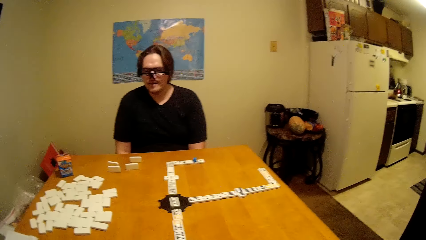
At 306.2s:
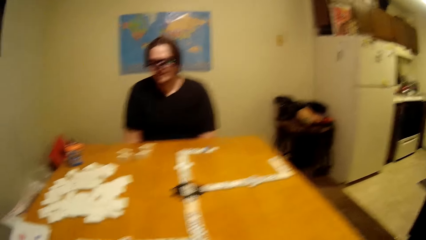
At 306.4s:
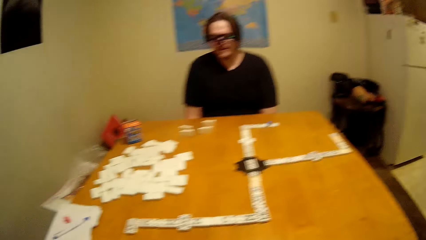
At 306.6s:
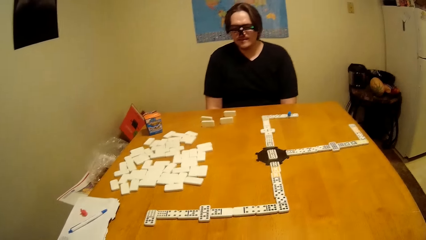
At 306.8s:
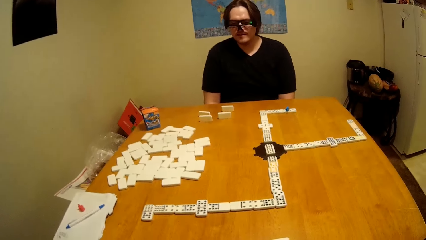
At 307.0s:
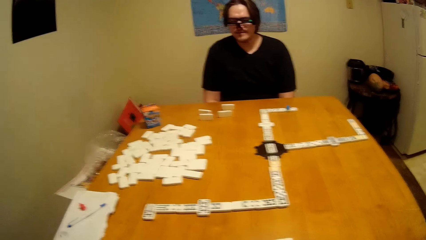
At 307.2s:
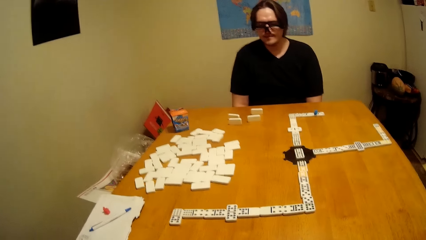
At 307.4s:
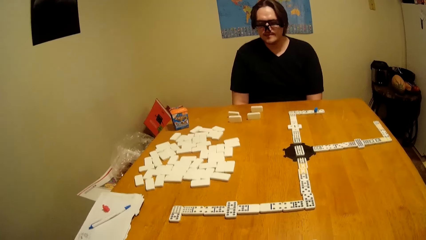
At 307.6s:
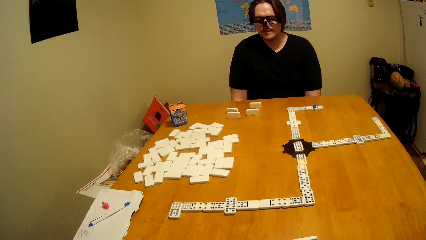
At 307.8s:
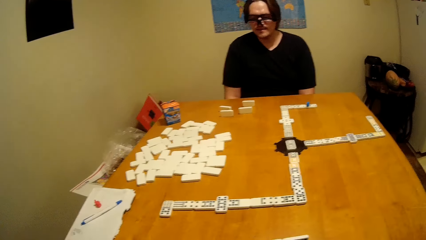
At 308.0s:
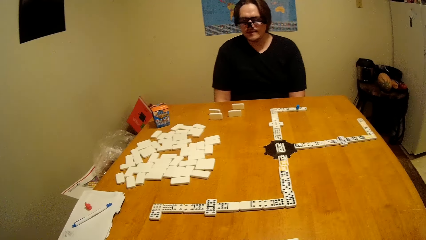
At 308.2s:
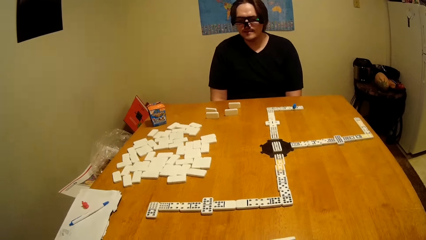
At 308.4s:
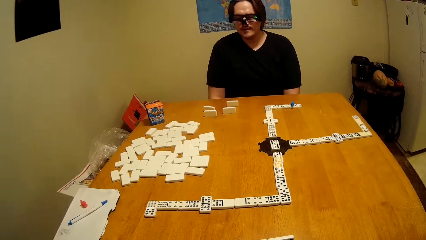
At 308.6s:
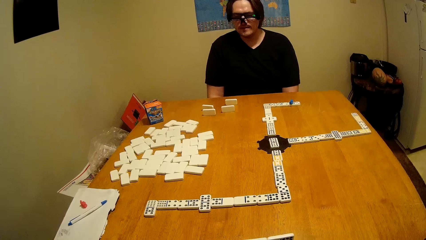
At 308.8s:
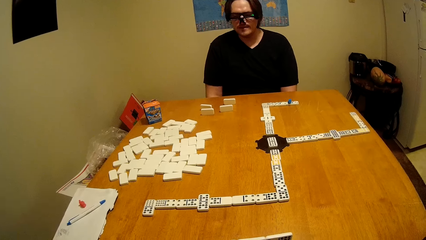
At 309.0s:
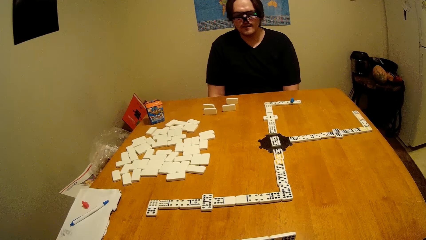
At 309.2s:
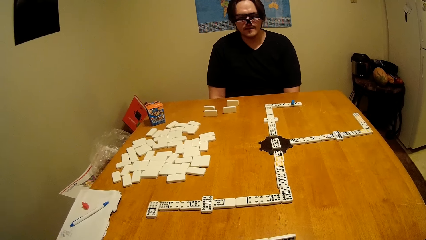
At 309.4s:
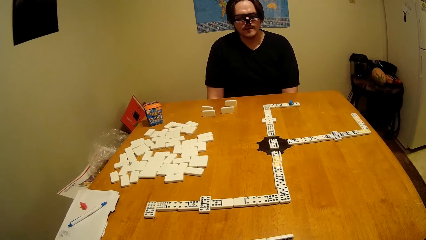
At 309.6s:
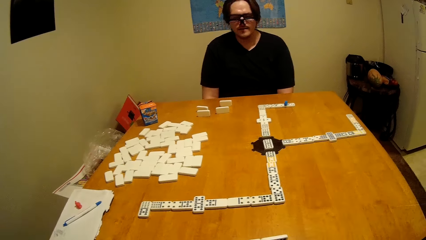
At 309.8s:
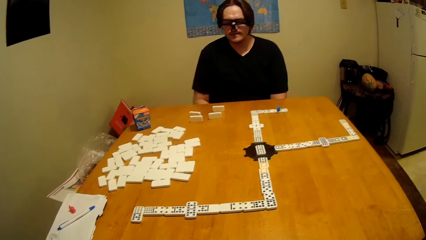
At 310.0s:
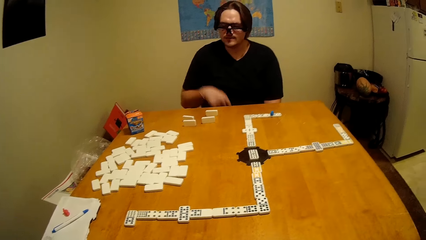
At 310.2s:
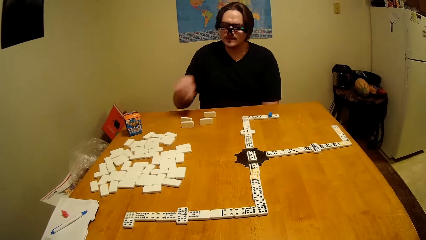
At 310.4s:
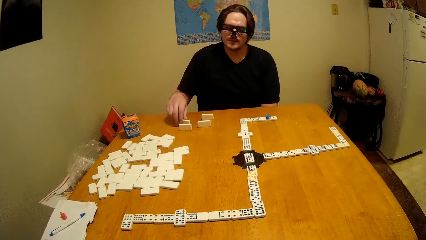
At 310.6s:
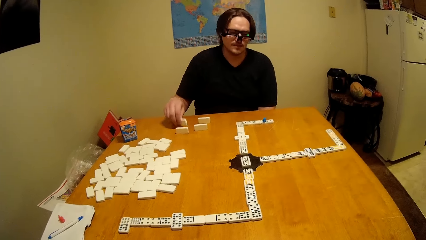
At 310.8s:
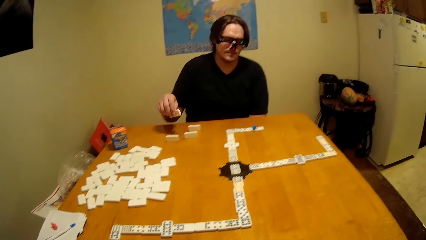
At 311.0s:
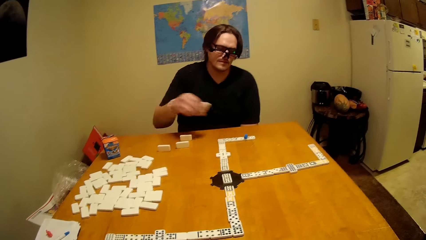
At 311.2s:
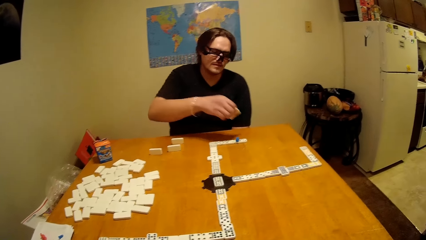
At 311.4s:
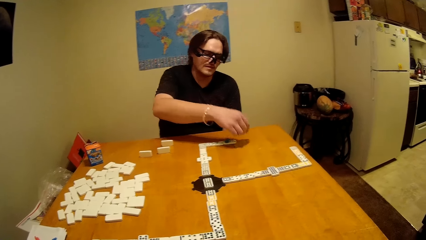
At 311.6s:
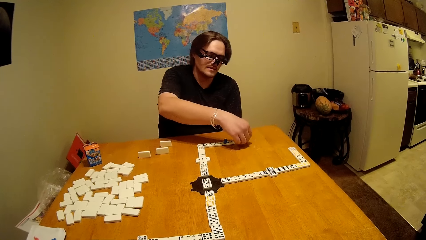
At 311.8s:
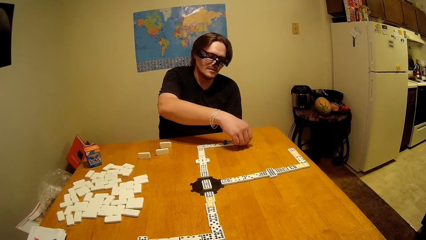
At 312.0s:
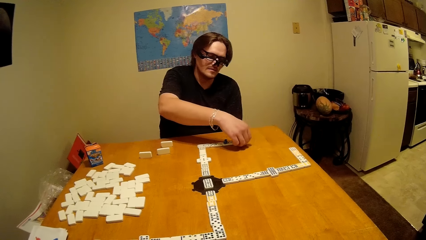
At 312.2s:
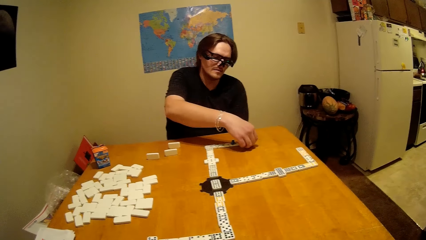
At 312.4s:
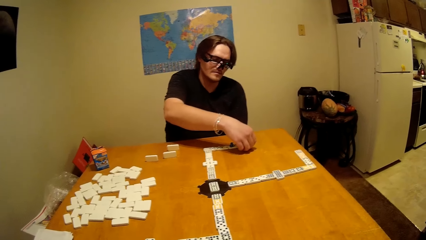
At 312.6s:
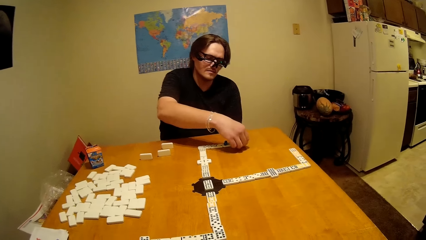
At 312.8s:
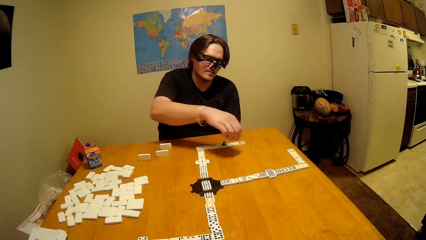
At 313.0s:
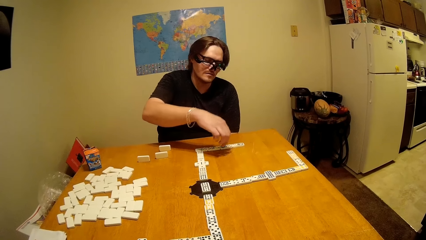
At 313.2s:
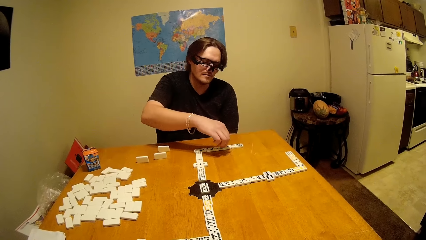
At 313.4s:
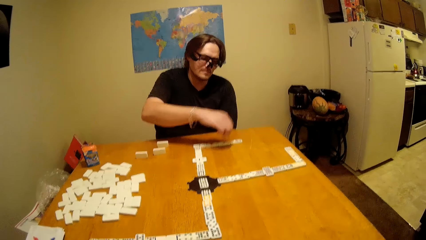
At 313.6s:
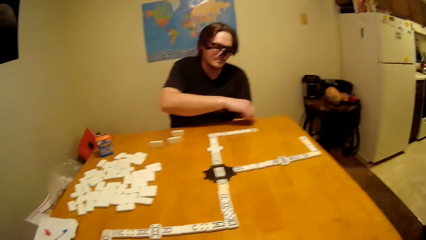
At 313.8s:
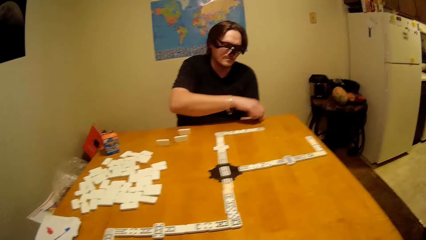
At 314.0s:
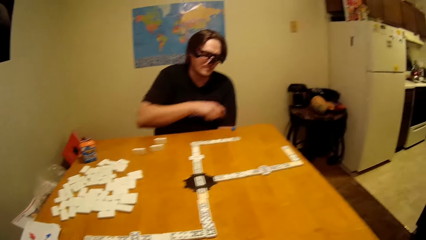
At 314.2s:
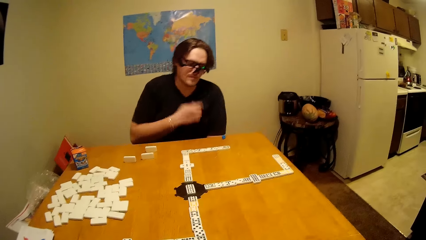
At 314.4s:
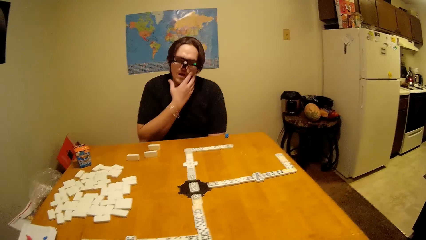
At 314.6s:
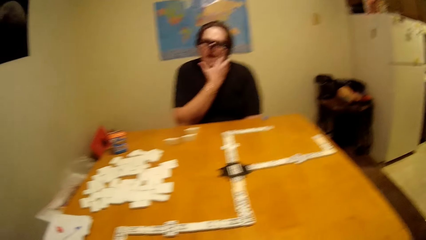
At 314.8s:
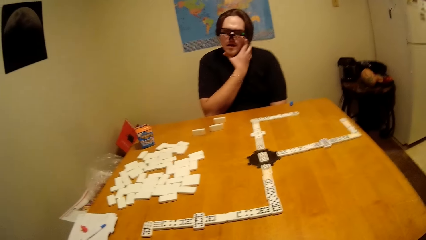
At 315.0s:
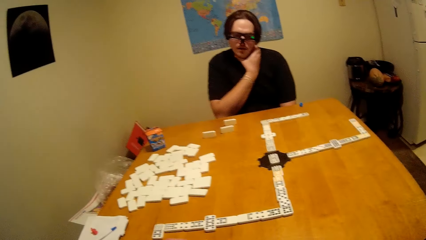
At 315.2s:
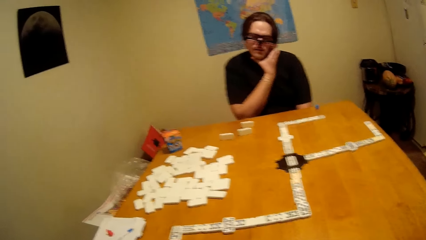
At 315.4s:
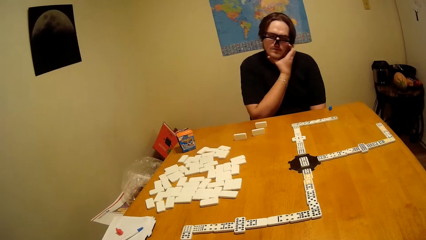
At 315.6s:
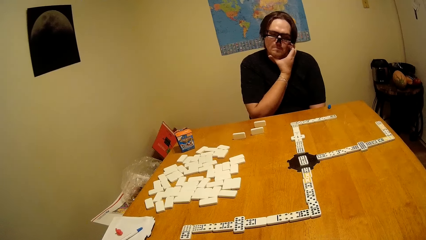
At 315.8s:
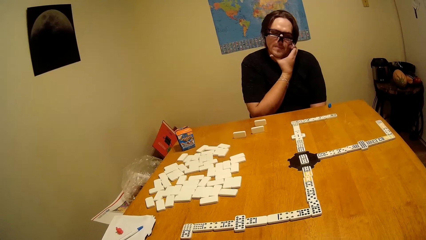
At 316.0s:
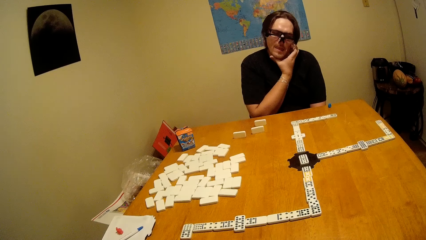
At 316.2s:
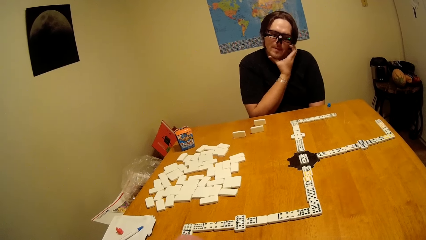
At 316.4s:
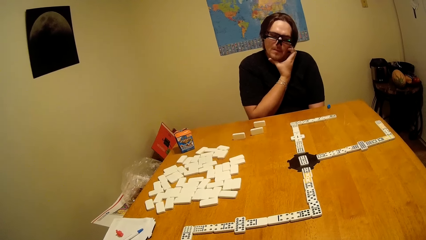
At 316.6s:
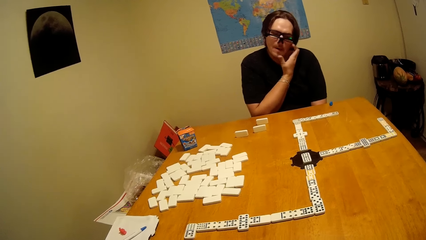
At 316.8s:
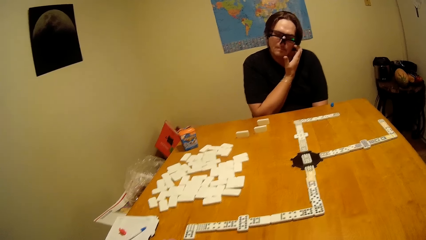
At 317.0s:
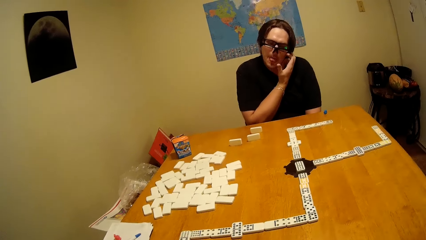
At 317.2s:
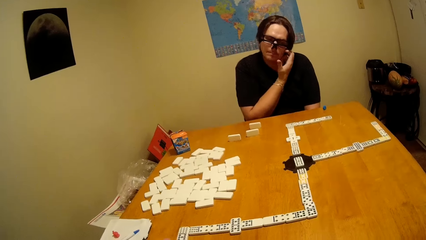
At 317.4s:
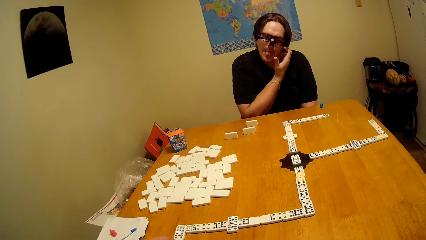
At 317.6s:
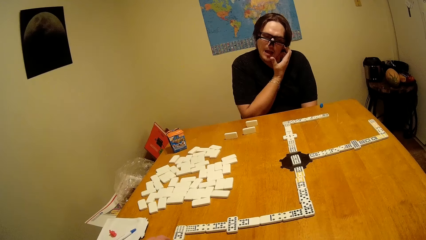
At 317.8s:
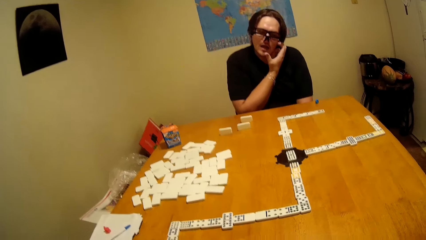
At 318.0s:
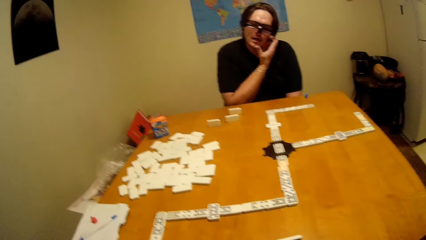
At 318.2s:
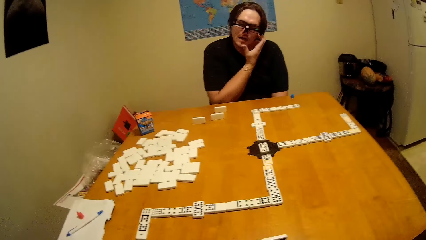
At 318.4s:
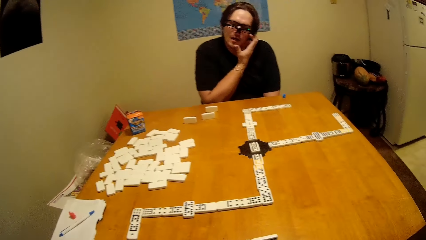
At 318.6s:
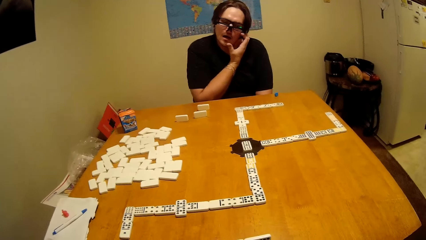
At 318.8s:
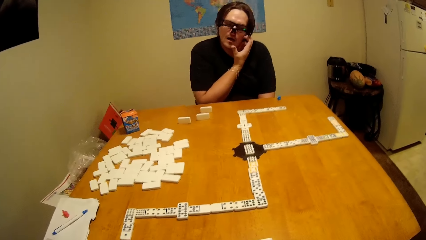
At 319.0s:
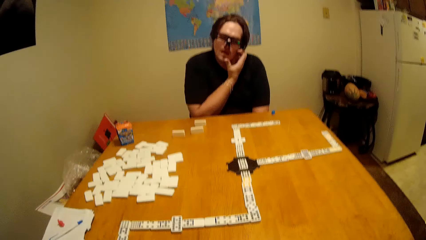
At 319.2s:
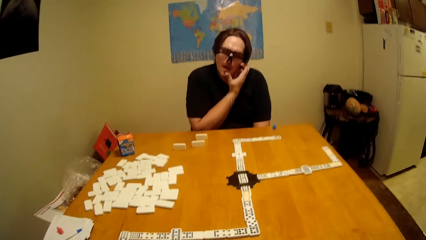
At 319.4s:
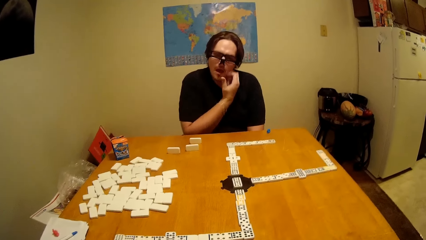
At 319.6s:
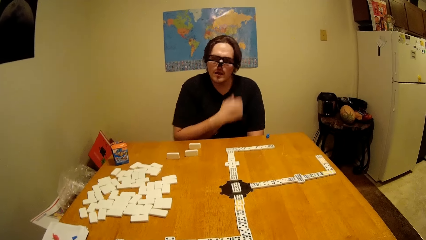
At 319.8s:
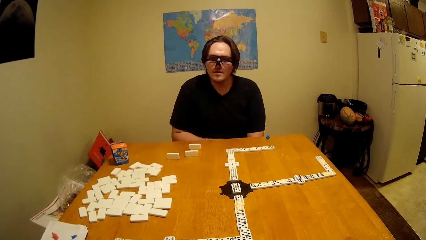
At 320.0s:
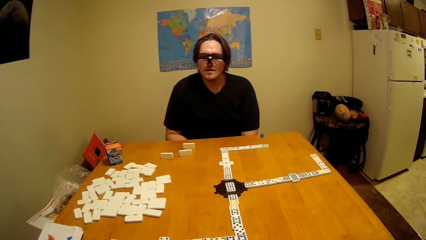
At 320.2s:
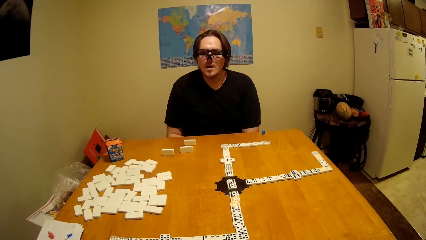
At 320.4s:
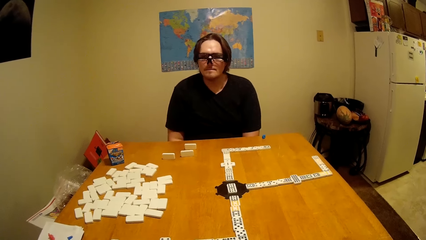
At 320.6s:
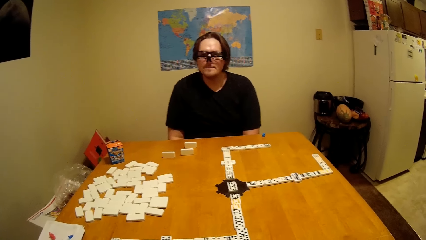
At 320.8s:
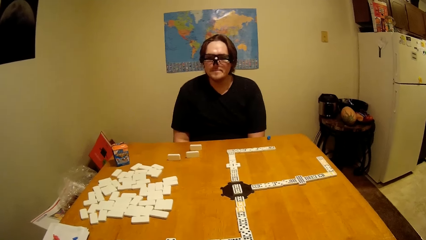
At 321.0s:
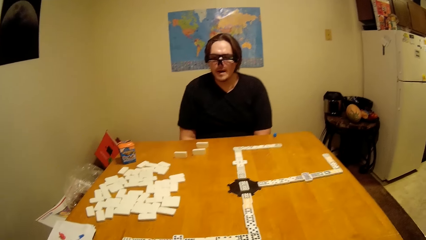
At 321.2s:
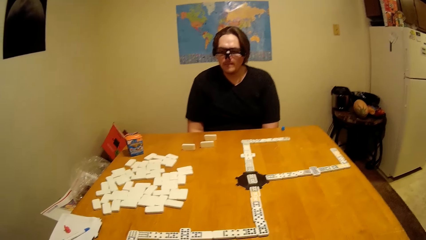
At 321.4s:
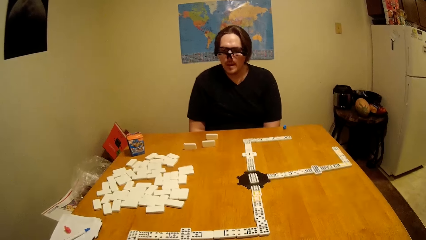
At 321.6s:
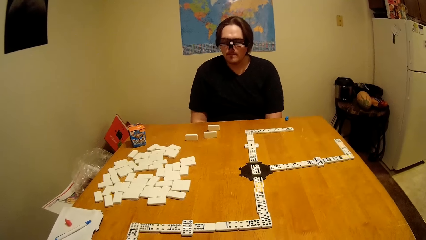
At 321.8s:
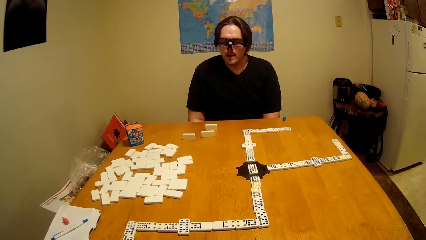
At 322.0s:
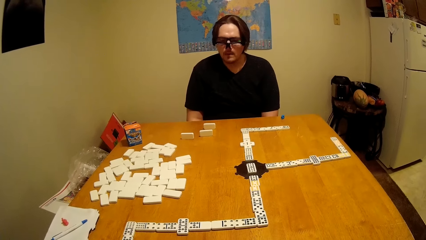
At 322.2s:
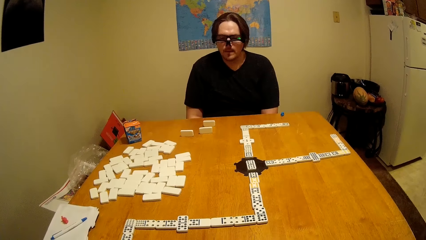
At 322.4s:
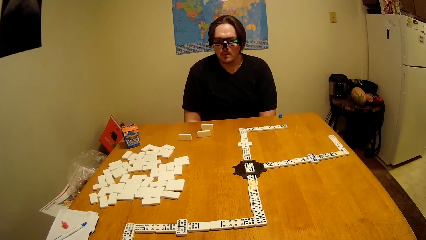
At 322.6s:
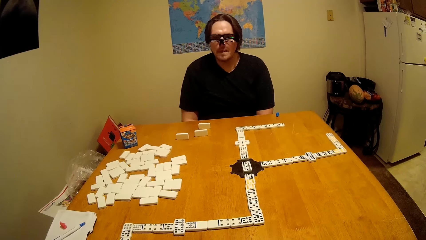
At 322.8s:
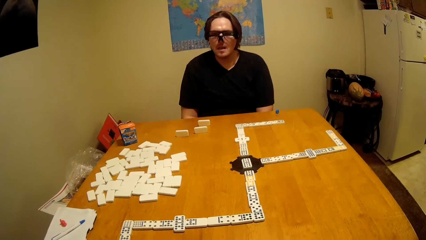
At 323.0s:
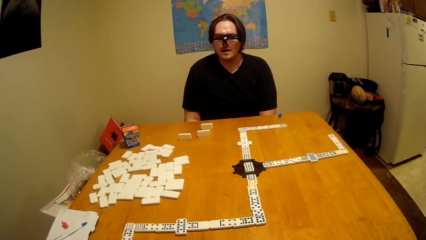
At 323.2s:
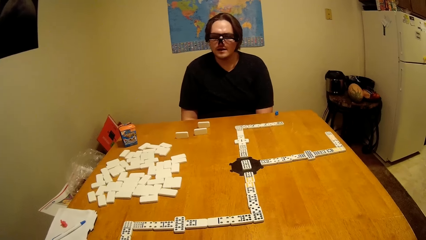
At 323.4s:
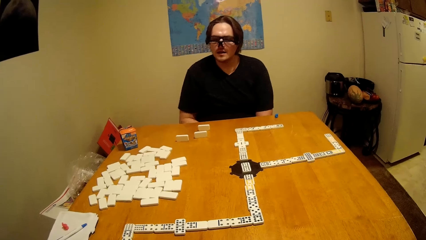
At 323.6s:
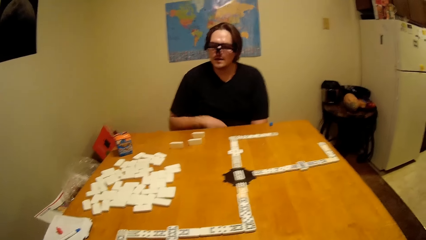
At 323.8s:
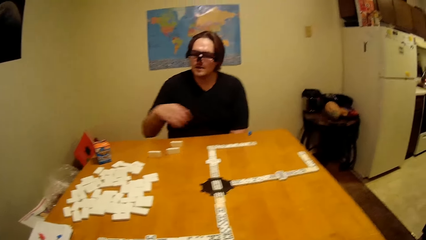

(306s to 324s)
A man plays the dice. He takes a dominoes piece, puts the dominoes piece down, and plays the dice. He takes a dominoes piece, puts the dominoes piece down, and touches his face. He talks to the camera wearer. He puts the hand down and talks to the camera wearer.
